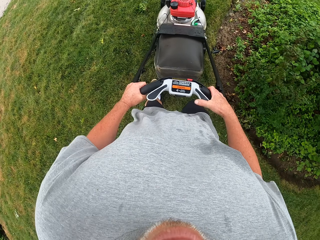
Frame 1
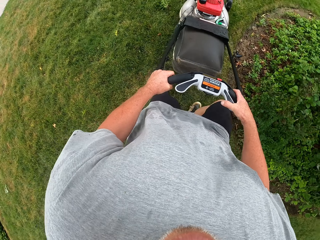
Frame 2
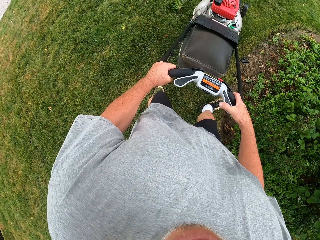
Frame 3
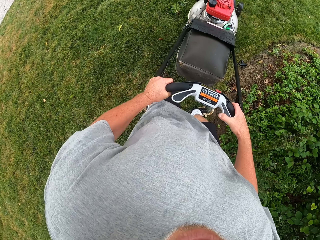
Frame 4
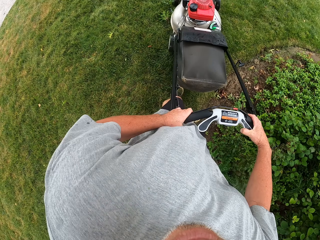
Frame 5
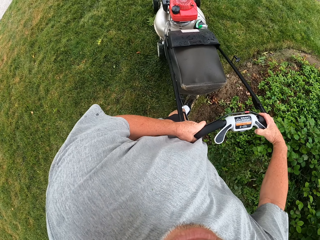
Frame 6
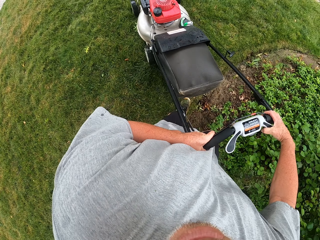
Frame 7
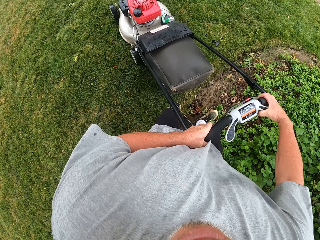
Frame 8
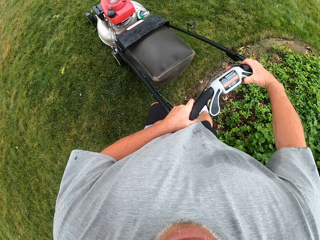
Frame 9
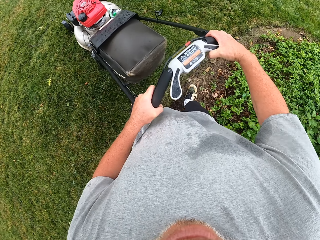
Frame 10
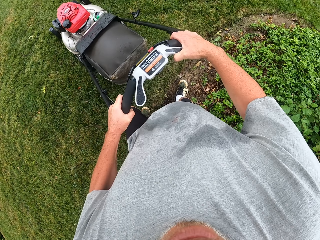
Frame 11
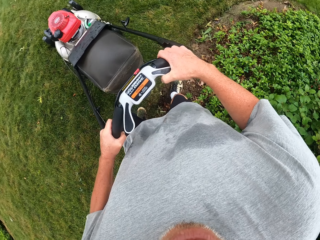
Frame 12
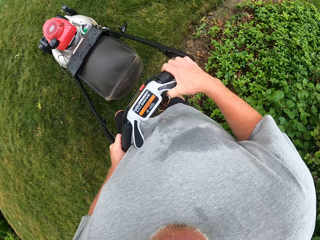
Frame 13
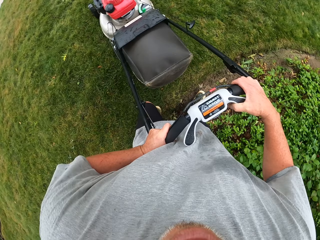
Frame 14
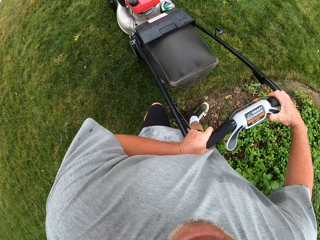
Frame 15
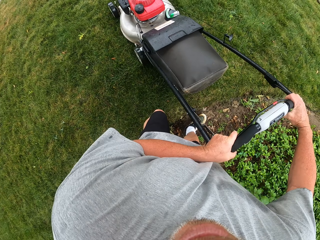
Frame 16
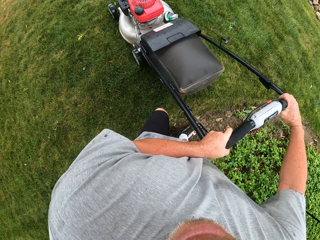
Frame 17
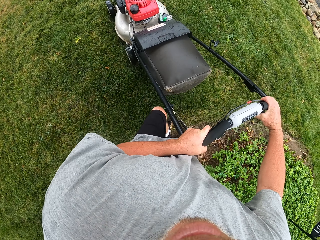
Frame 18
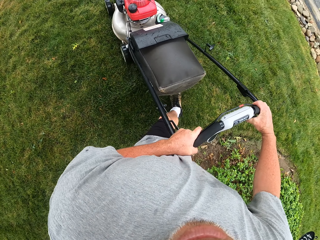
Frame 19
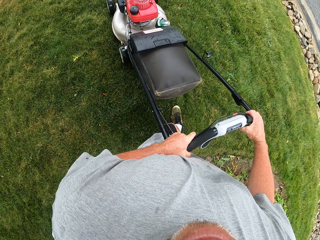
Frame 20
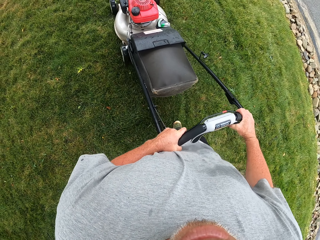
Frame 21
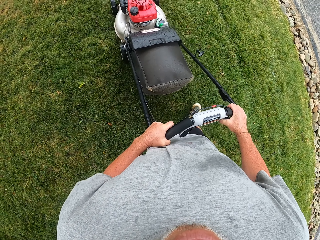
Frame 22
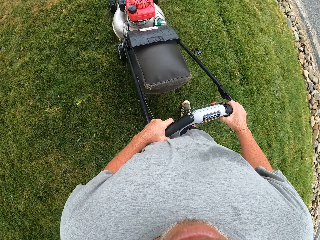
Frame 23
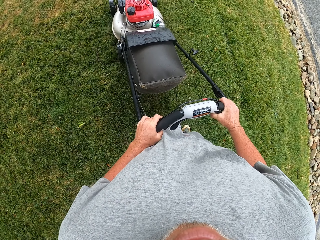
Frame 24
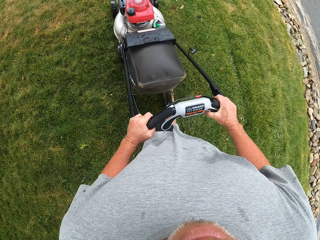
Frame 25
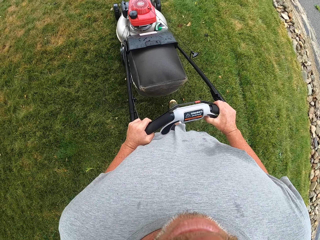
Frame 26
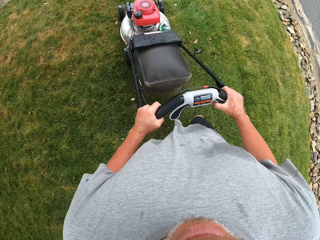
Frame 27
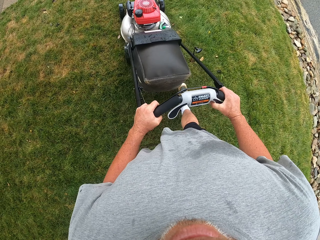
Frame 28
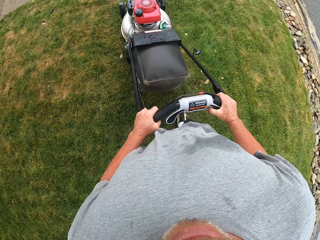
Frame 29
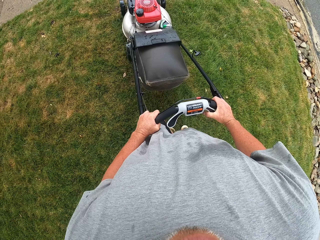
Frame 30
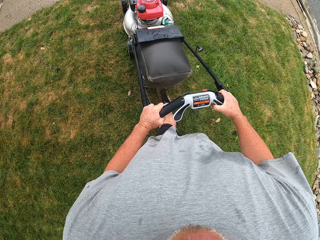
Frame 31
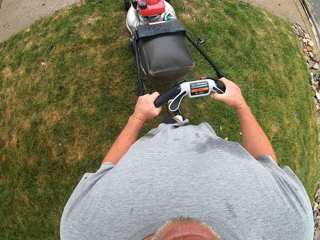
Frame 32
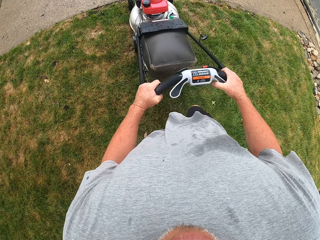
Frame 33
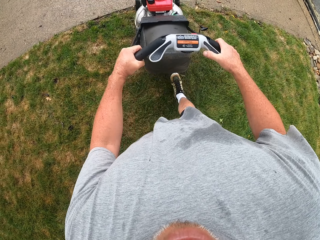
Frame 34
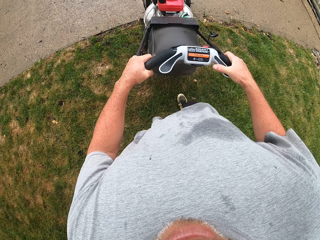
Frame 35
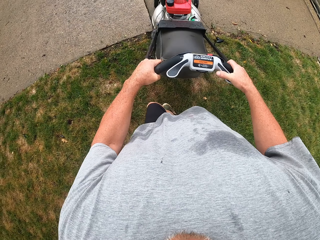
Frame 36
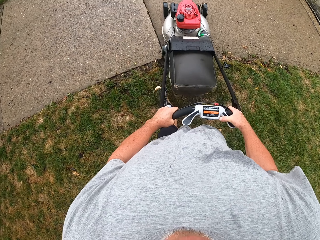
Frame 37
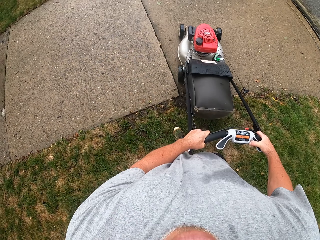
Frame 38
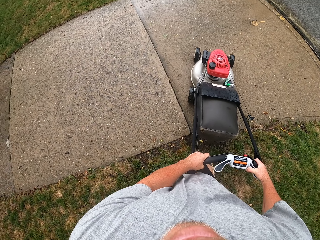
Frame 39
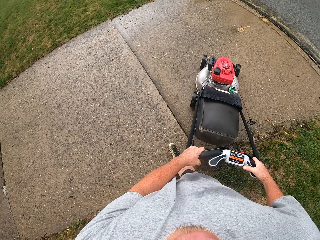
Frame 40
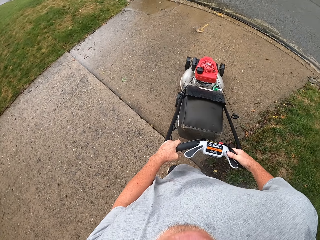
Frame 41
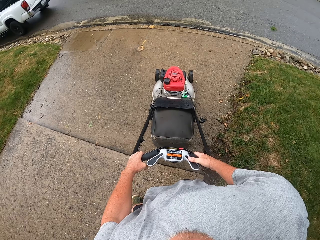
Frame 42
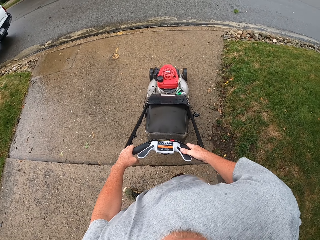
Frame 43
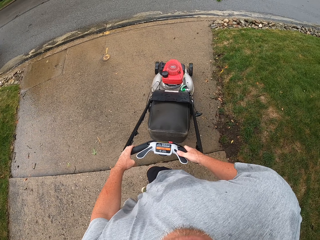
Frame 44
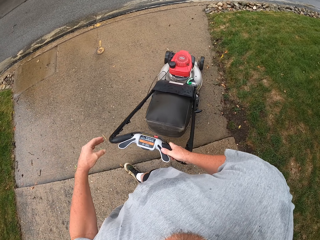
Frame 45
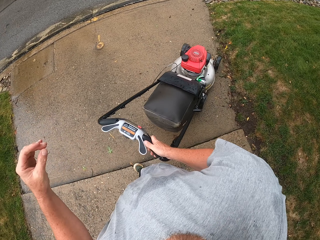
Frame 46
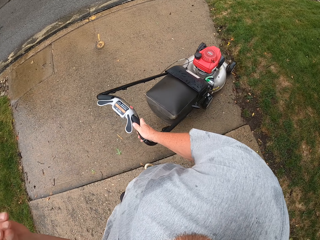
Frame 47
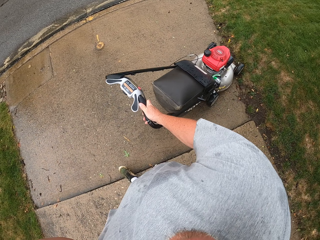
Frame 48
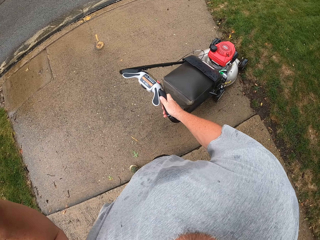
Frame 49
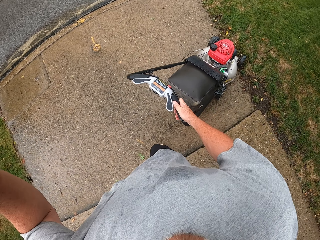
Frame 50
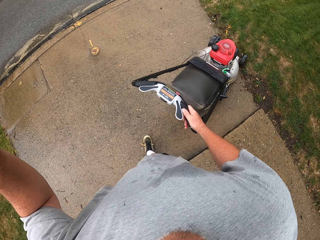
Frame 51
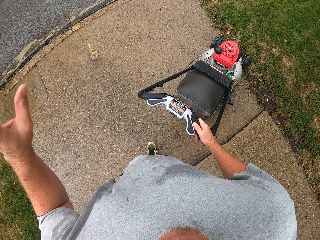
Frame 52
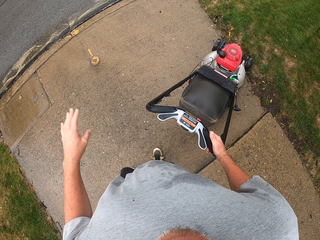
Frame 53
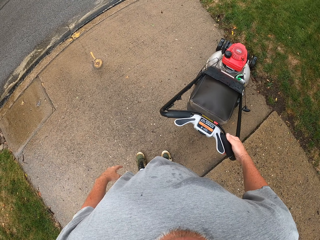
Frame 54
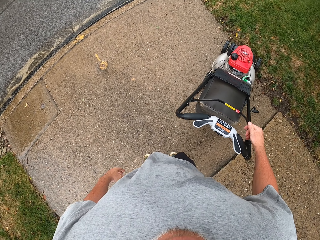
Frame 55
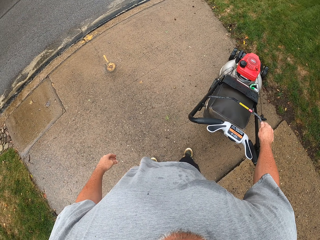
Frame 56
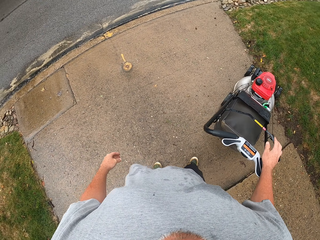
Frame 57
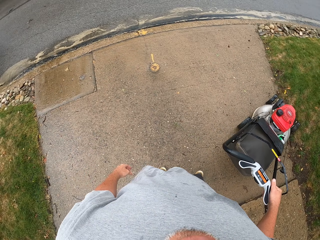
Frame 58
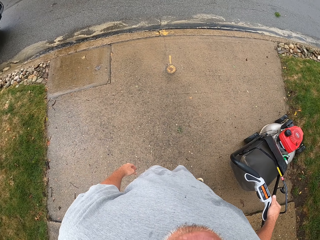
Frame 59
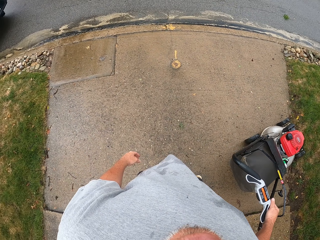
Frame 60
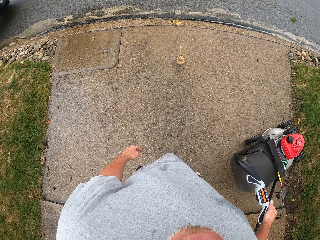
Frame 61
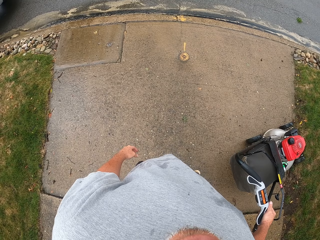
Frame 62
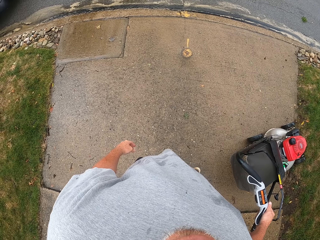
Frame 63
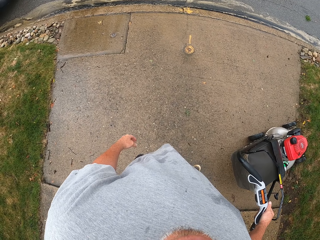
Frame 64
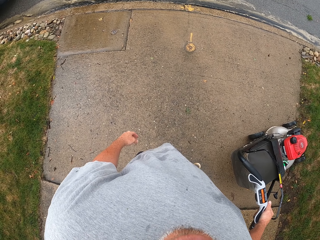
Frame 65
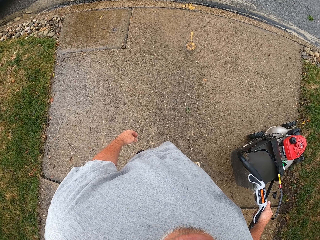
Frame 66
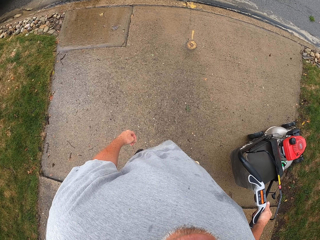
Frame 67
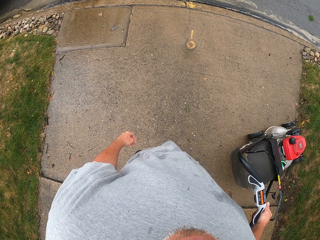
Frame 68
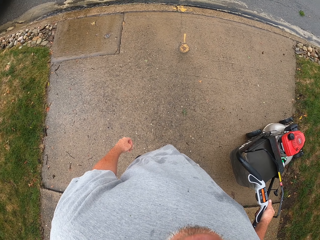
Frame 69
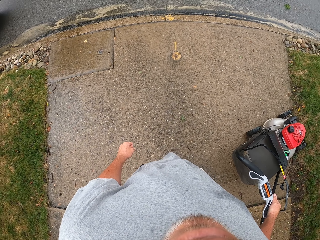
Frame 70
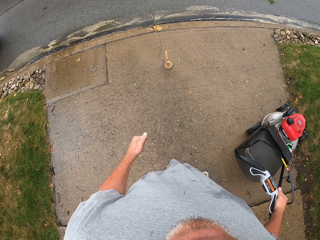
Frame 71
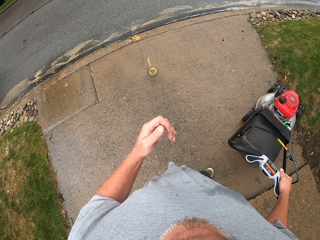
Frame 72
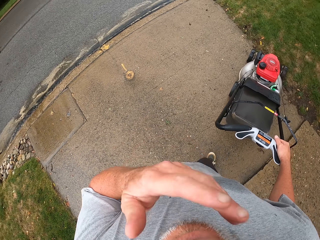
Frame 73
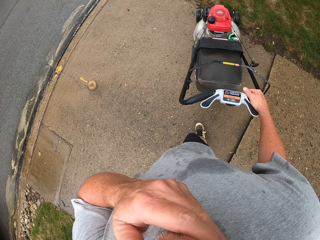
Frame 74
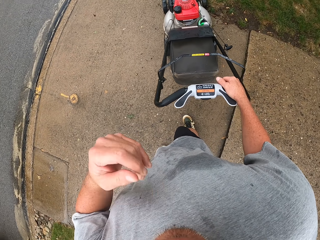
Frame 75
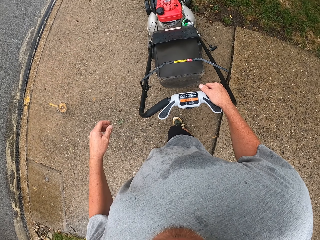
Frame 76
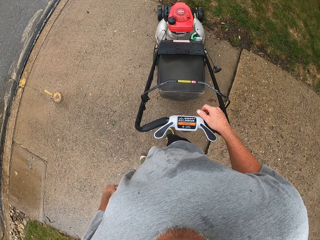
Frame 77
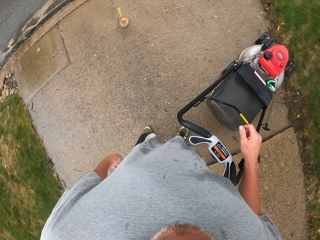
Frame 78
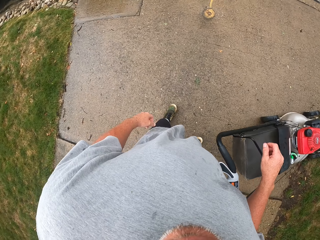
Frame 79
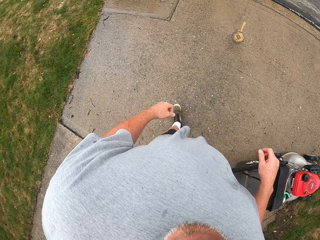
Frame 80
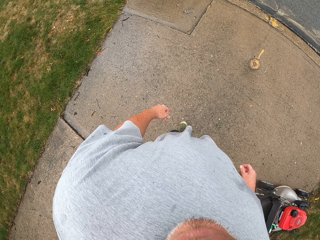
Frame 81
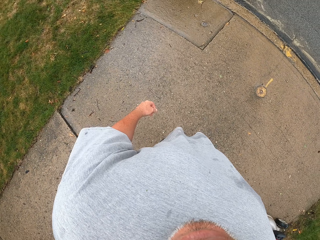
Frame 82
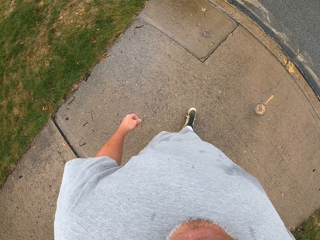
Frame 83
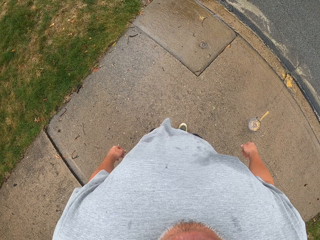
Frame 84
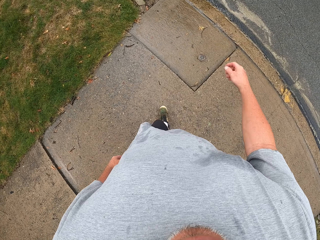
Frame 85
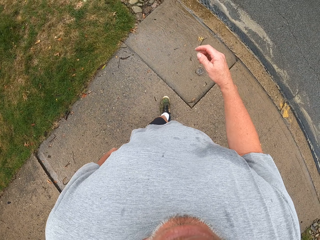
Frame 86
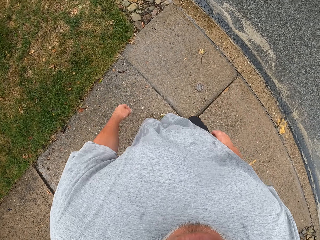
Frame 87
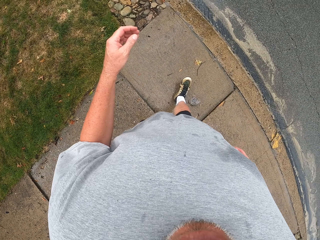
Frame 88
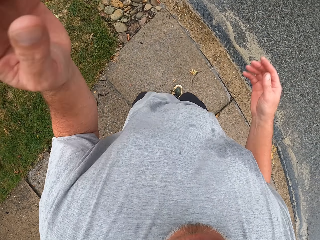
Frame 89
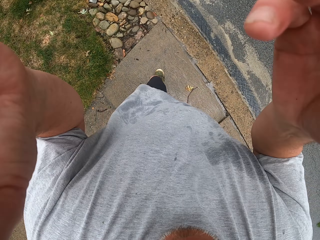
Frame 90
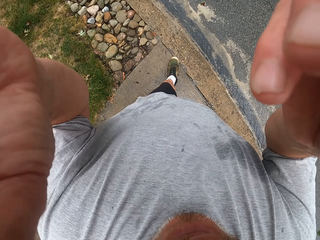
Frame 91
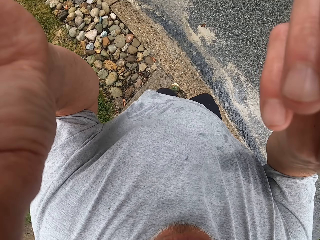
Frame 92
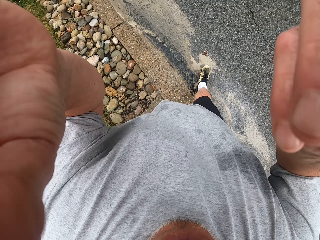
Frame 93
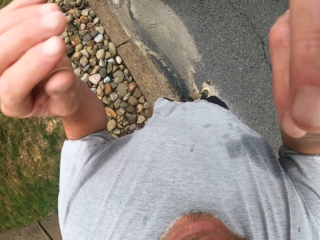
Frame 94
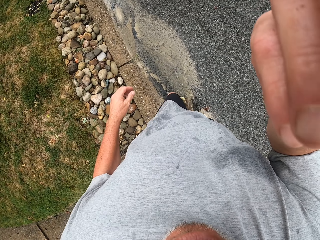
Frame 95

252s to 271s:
The camera wearer makes a turn. He cuts grass with a lawn mower. He pushes the lawn mower. He stops pushing the lawn mower. He stands on the pathway. He touches his face with his hand. He raises his left hand and lowers his left hand. He walks on the pathway away from the lawn mower. He touches his head with both hands. He raises both hands.
